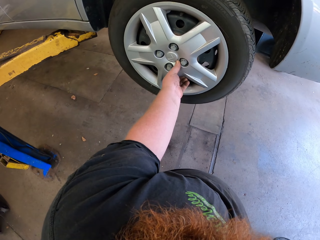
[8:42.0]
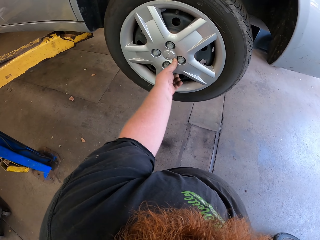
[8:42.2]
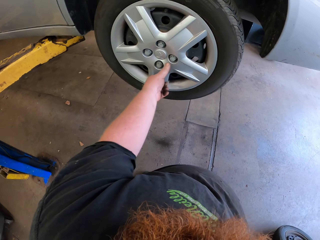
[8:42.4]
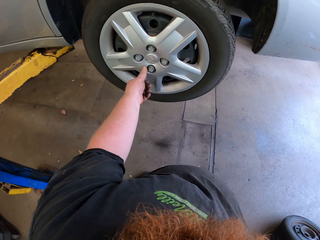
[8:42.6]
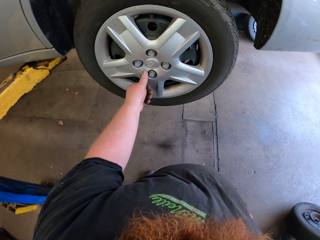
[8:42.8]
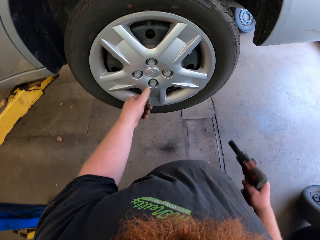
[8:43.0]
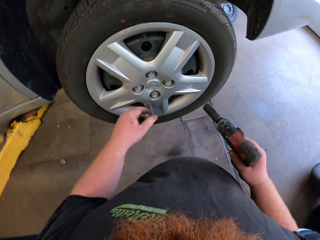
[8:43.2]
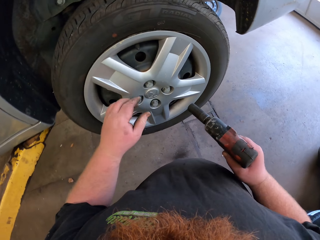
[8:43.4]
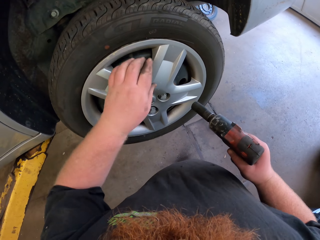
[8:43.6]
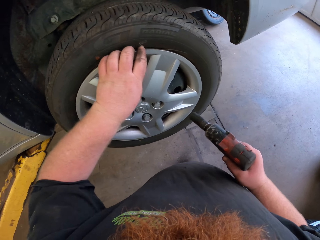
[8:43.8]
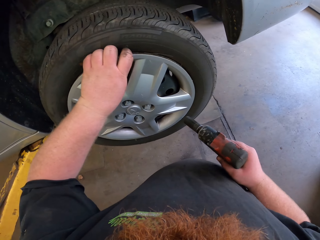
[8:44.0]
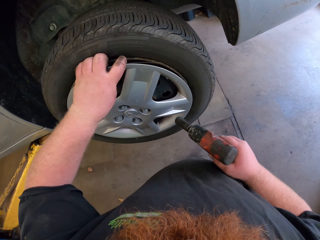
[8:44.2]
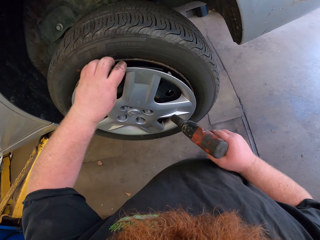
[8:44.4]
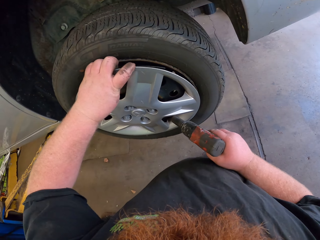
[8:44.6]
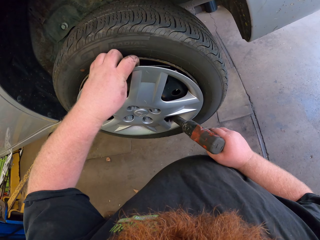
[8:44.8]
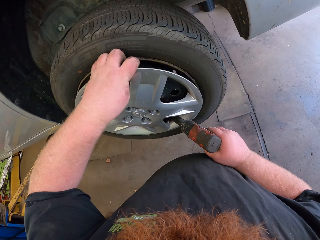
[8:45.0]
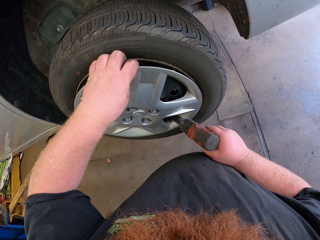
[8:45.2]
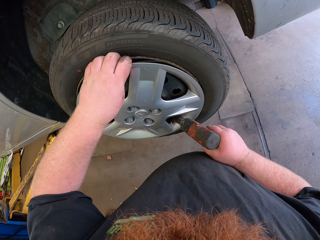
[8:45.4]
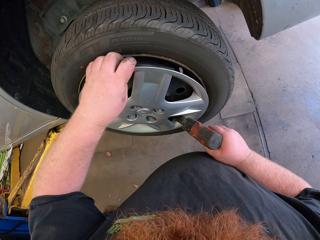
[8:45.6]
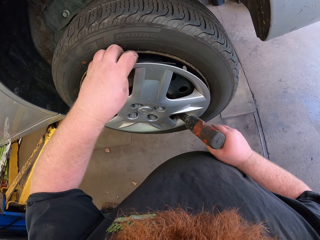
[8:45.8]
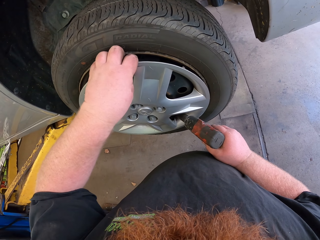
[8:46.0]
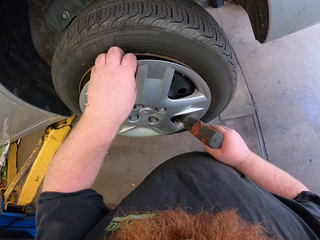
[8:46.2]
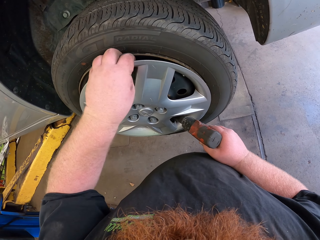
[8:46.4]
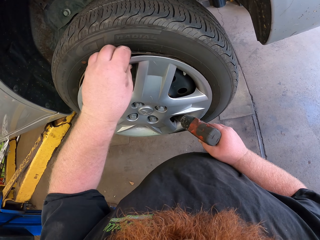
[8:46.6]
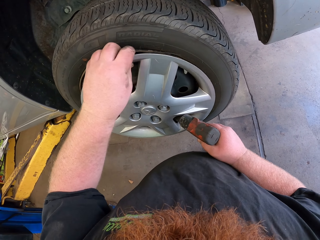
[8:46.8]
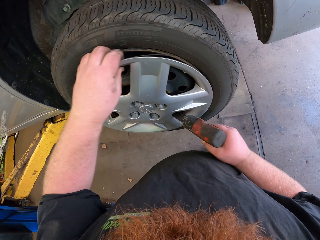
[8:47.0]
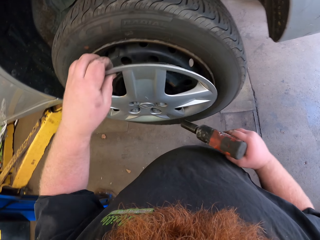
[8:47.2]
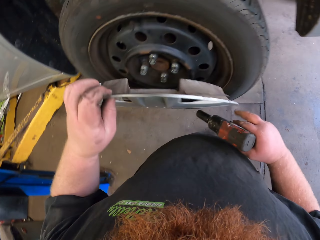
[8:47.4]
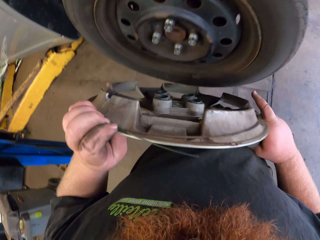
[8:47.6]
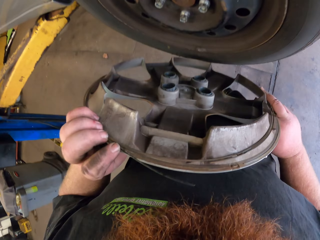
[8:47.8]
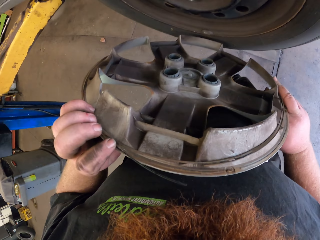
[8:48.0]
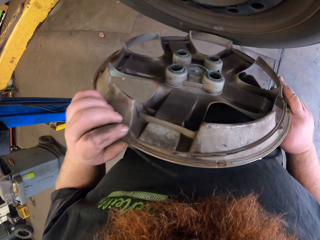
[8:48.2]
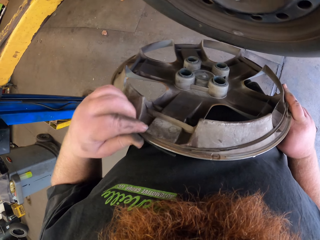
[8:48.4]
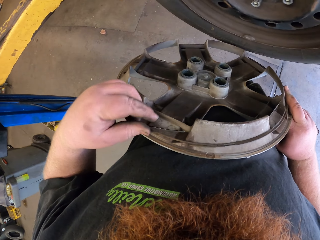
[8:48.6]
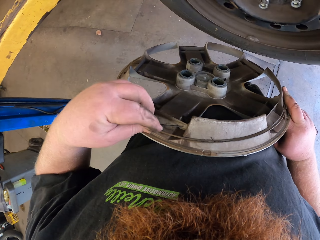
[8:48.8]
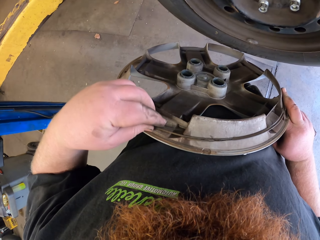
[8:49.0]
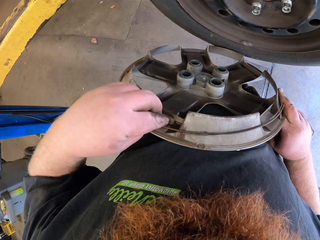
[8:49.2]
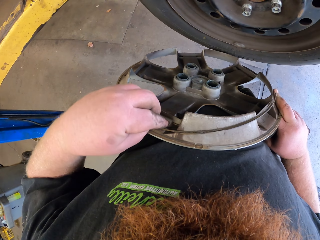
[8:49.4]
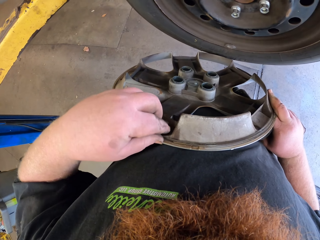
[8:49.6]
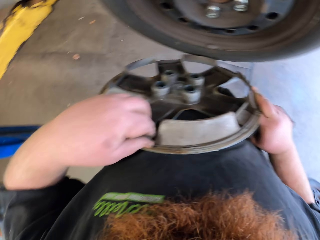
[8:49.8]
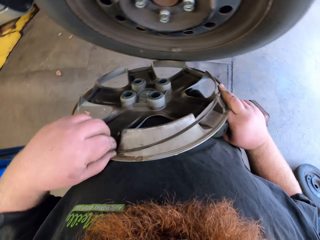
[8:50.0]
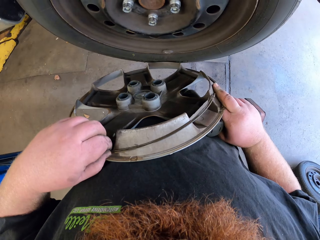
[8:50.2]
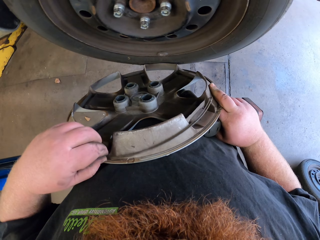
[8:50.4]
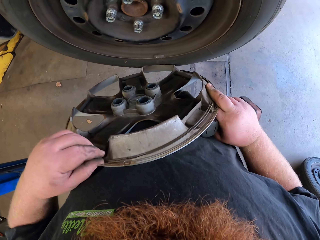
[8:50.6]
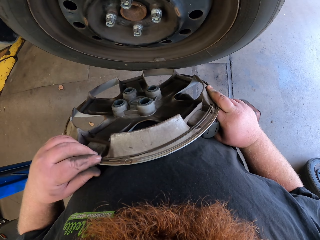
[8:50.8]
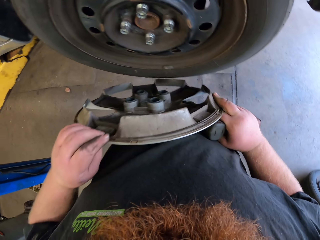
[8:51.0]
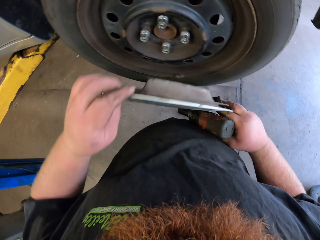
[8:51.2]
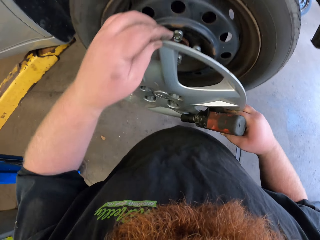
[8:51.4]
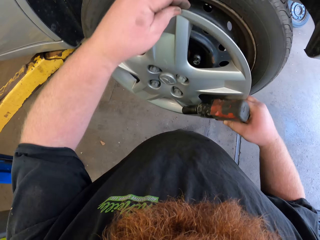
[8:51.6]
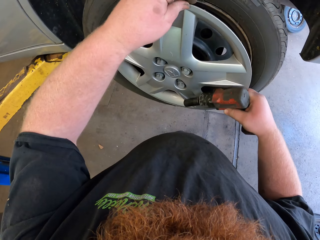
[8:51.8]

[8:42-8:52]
The camera wearer puts the rim cap on the rim of the tire. They adjust the rim cap.

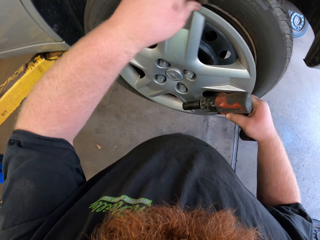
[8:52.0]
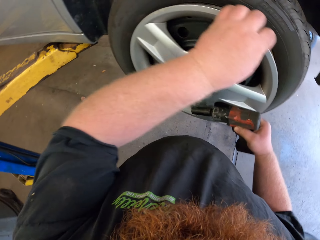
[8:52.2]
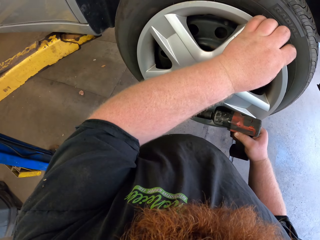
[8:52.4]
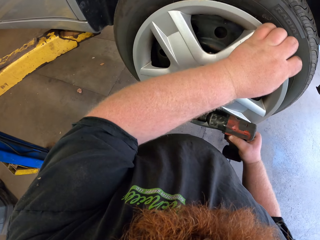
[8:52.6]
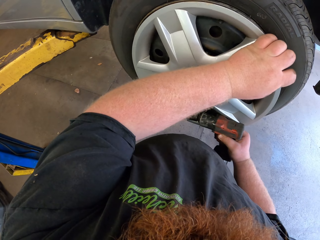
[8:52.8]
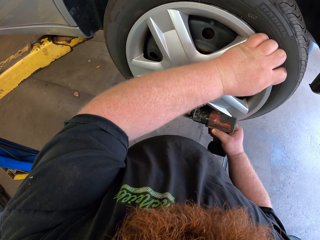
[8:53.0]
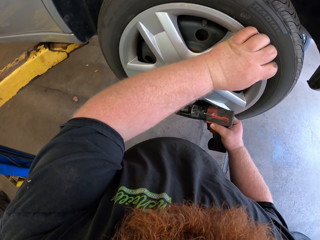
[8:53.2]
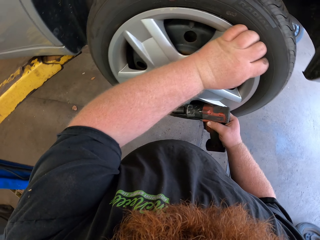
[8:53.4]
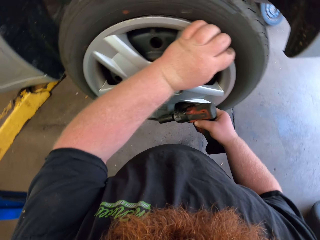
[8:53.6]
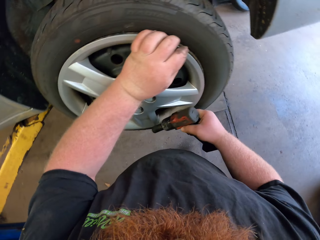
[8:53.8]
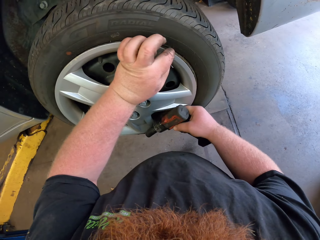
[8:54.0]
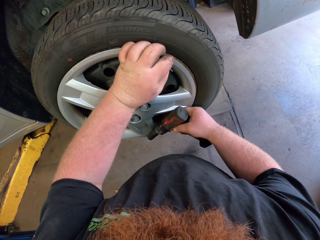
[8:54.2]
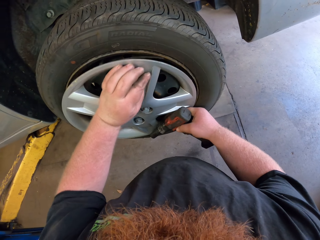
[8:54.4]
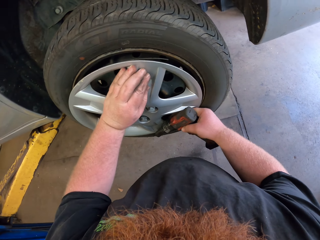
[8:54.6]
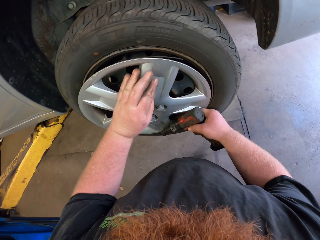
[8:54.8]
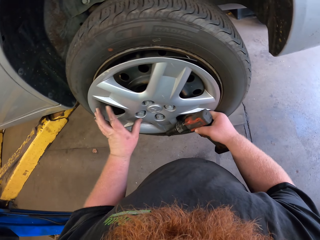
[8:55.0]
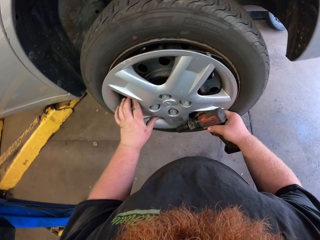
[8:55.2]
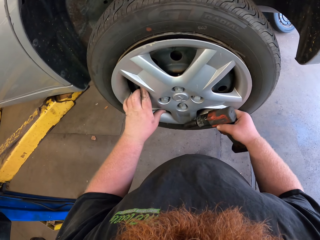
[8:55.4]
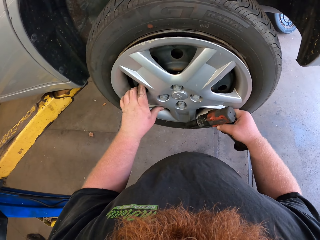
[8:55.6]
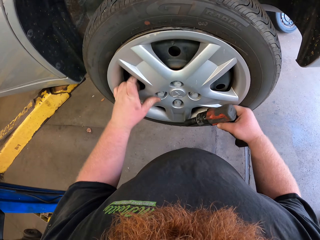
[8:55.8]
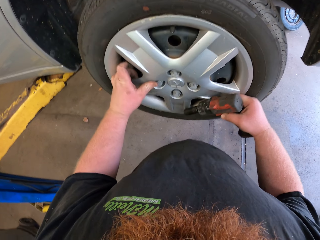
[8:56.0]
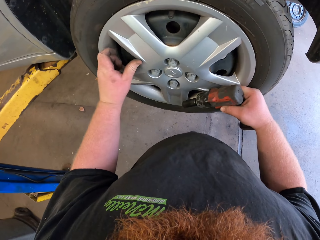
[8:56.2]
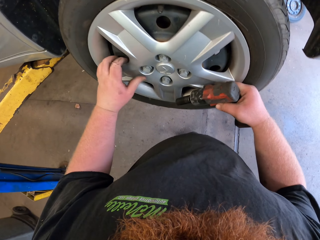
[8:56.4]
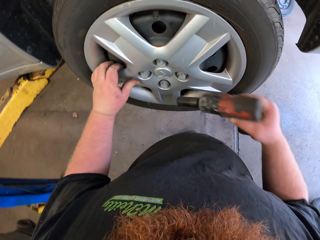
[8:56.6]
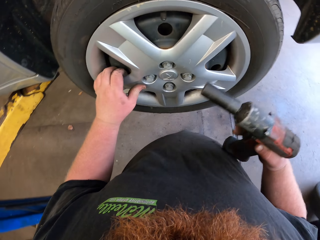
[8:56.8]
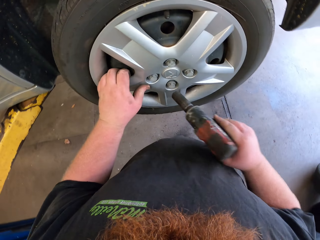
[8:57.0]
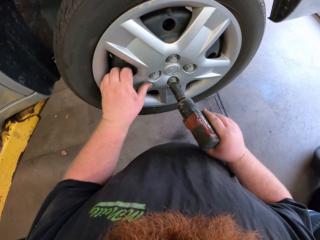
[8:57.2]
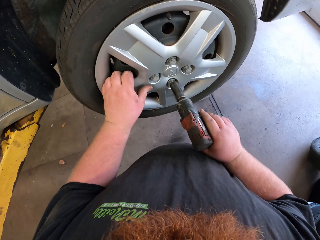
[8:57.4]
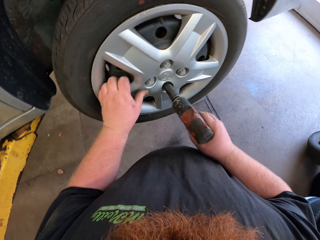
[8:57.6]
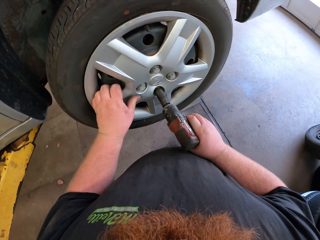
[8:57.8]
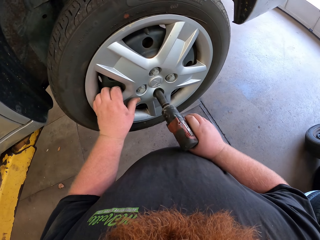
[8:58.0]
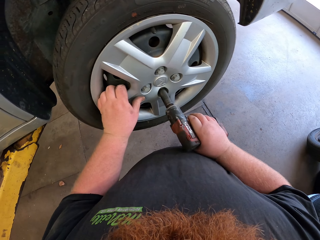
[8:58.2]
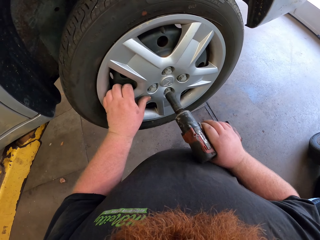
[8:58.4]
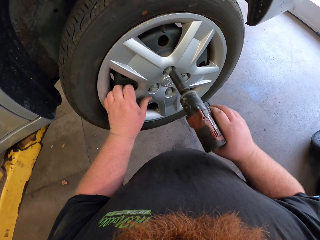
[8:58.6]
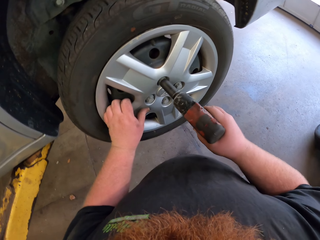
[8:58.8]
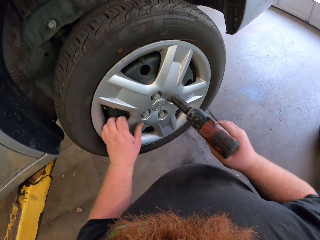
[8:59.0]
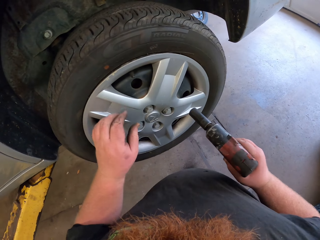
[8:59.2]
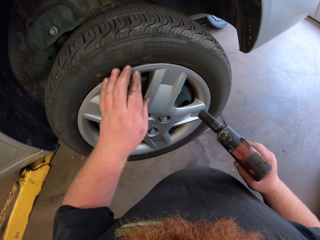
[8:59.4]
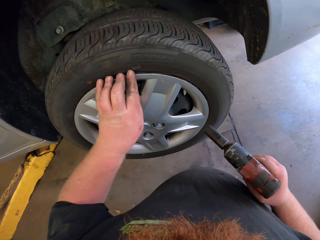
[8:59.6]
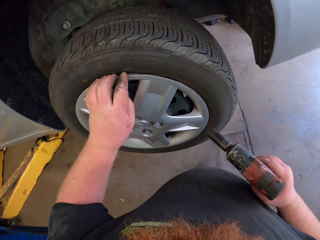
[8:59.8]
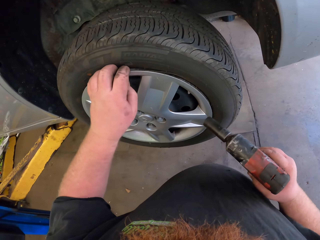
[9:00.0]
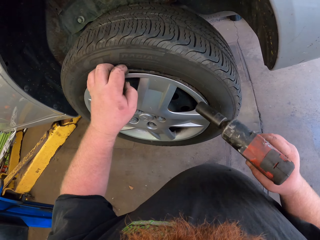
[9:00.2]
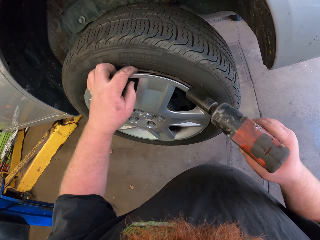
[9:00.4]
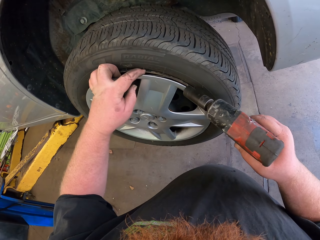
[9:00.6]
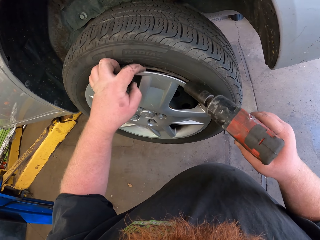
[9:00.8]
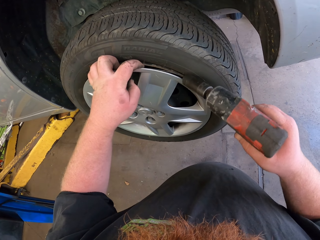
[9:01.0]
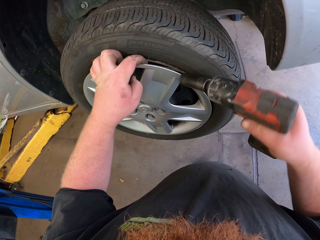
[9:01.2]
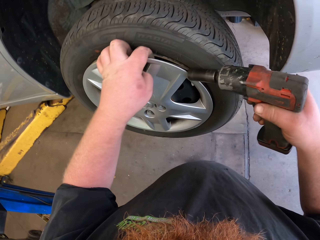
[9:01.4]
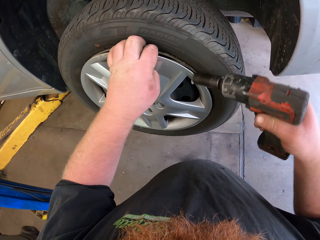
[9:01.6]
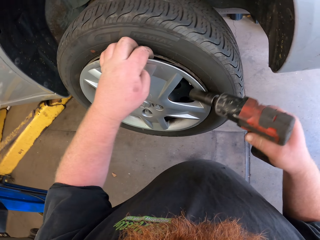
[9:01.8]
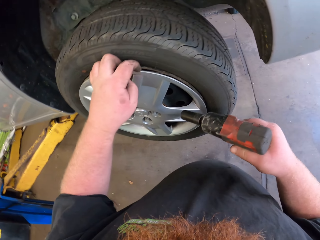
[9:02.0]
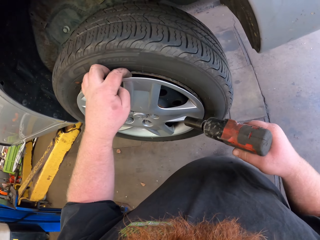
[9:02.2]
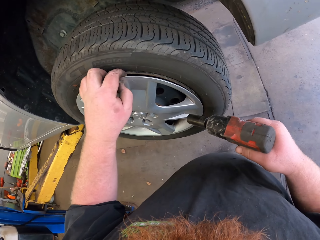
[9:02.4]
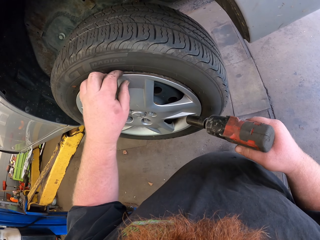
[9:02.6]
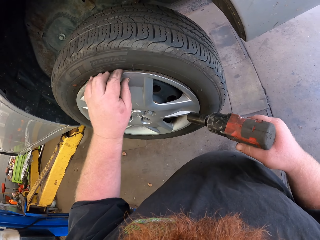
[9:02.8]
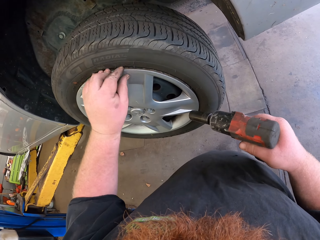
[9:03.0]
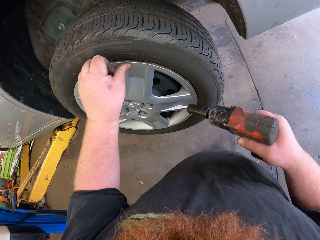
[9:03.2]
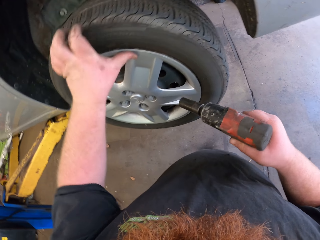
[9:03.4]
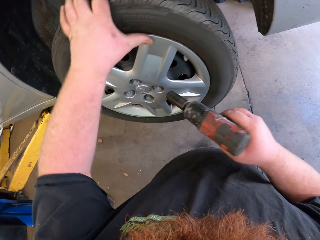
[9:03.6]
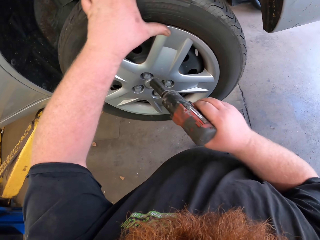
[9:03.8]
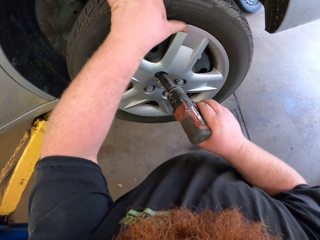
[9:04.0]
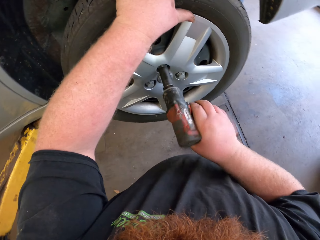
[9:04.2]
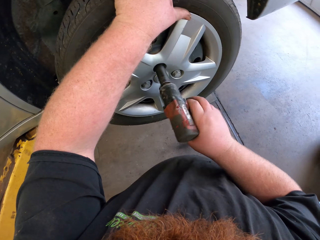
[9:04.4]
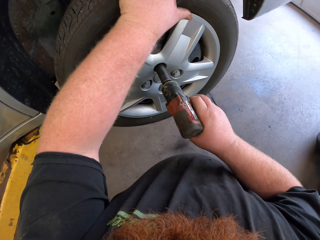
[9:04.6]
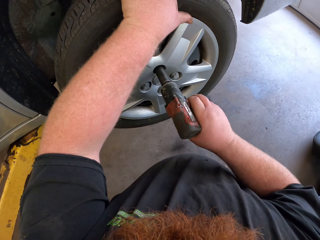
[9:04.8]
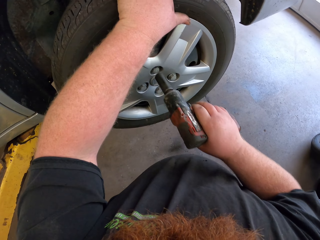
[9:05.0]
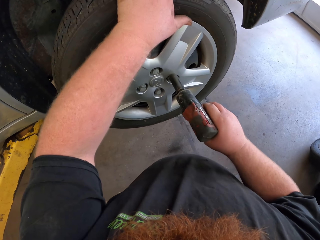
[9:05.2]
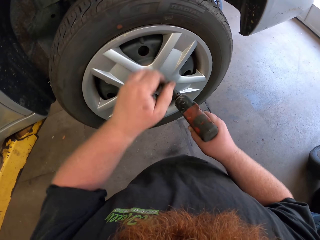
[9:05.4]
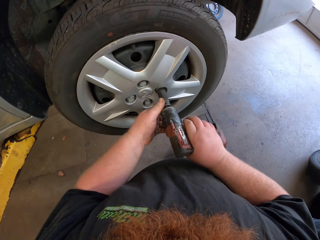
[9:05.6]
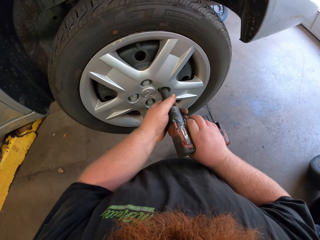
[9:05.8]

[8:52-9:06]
The camera wearer puts the rim cap on the rim of the tire. They tighten the bolts of the rim with a power drill.
